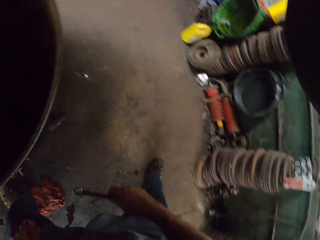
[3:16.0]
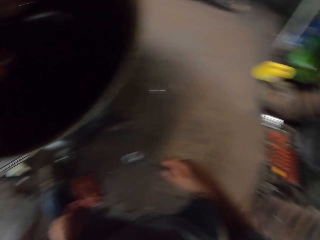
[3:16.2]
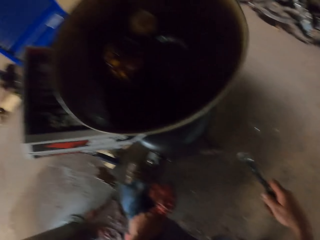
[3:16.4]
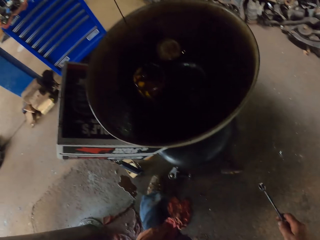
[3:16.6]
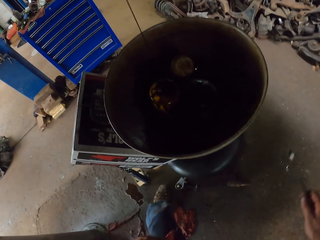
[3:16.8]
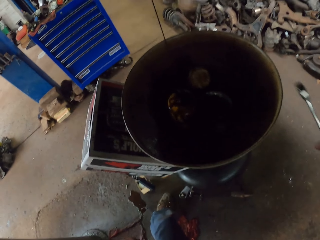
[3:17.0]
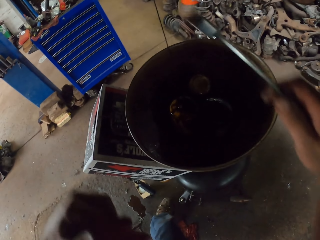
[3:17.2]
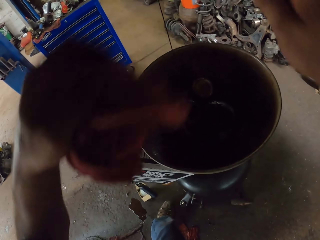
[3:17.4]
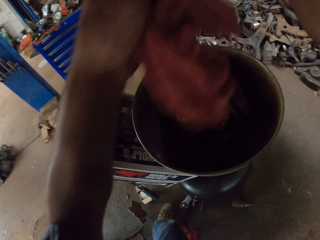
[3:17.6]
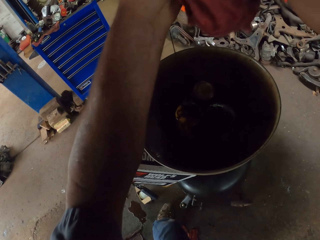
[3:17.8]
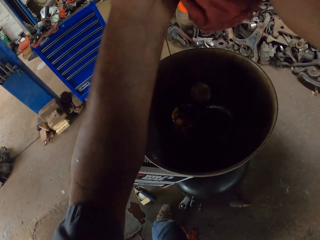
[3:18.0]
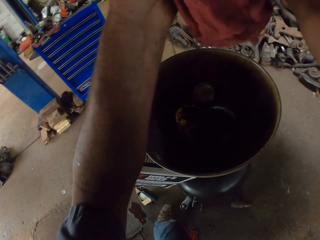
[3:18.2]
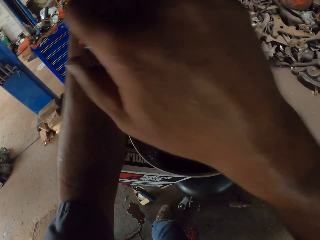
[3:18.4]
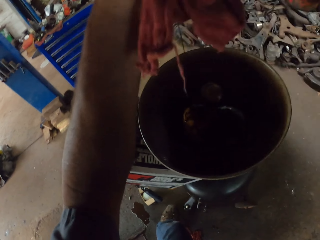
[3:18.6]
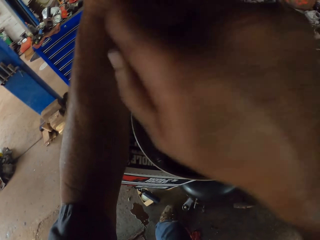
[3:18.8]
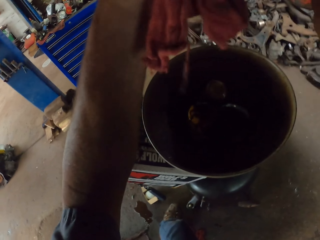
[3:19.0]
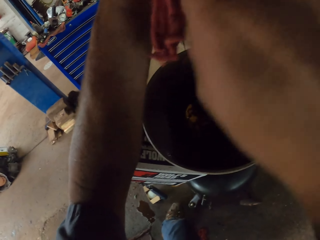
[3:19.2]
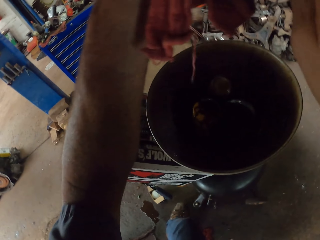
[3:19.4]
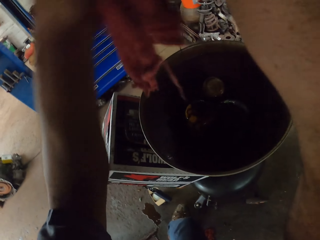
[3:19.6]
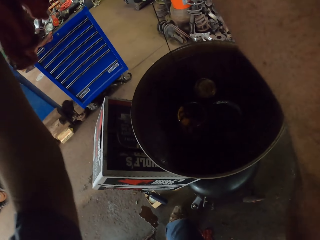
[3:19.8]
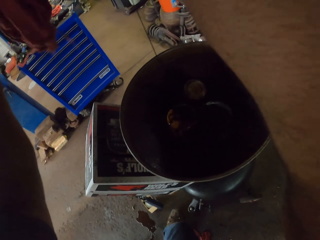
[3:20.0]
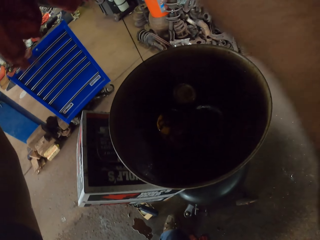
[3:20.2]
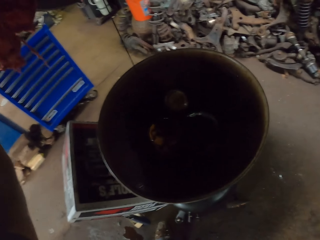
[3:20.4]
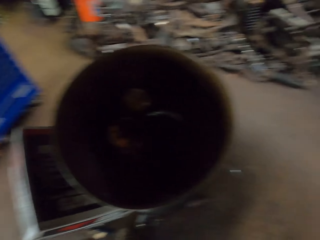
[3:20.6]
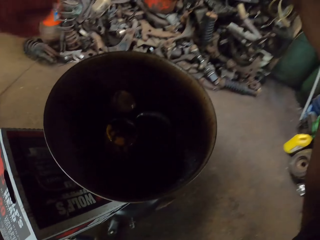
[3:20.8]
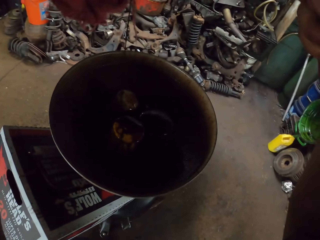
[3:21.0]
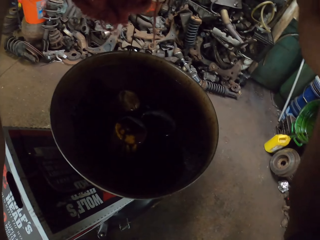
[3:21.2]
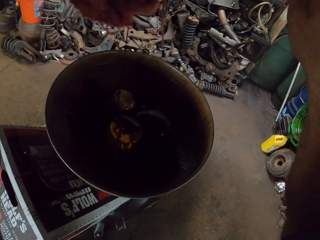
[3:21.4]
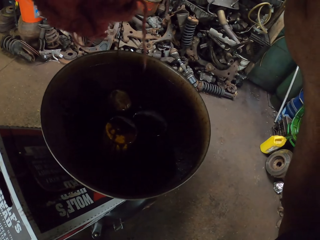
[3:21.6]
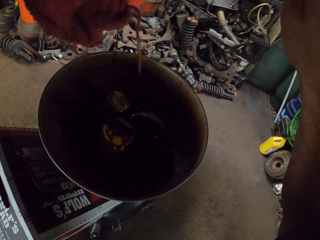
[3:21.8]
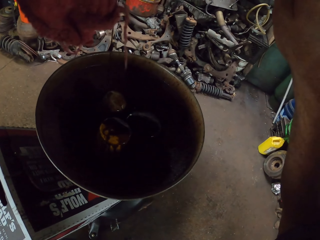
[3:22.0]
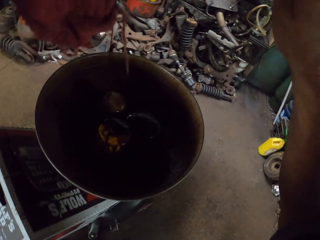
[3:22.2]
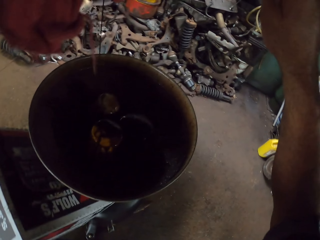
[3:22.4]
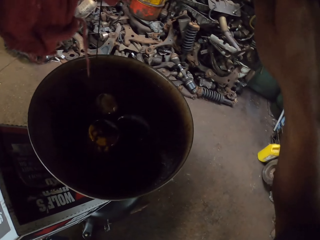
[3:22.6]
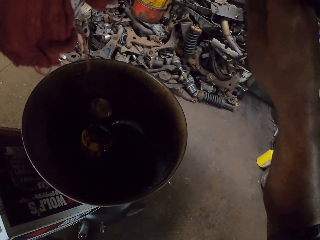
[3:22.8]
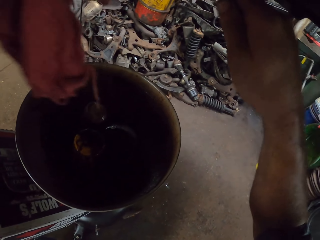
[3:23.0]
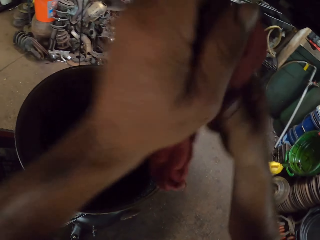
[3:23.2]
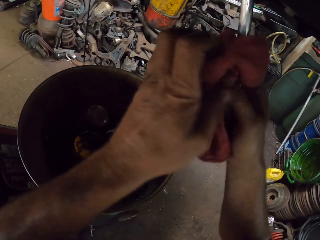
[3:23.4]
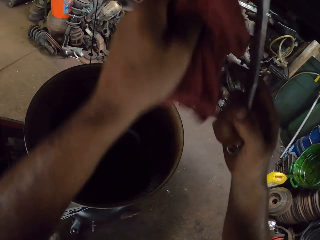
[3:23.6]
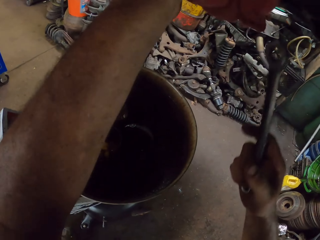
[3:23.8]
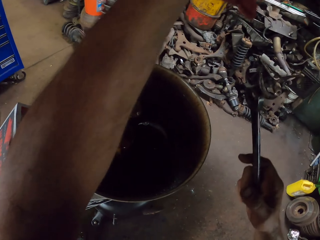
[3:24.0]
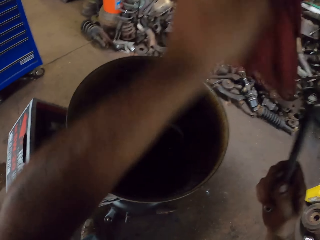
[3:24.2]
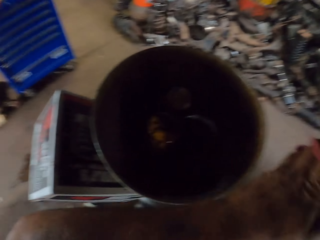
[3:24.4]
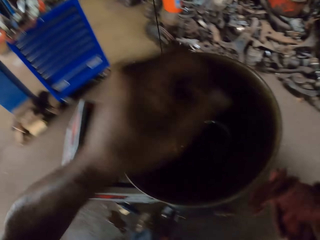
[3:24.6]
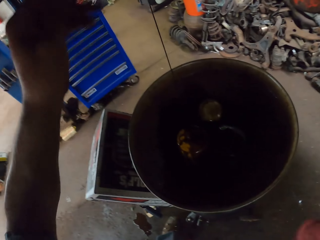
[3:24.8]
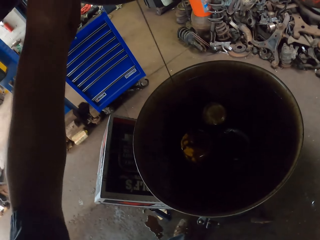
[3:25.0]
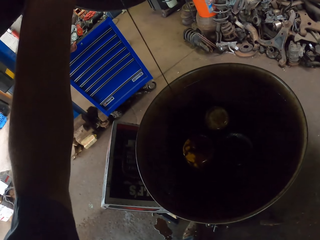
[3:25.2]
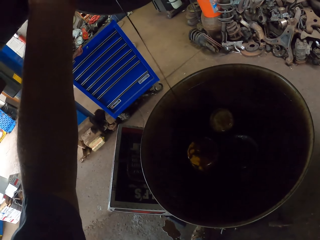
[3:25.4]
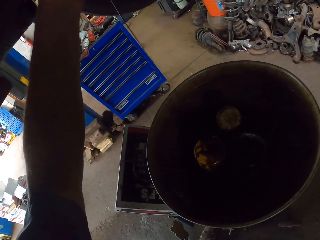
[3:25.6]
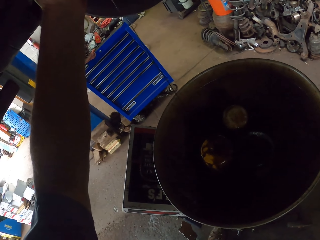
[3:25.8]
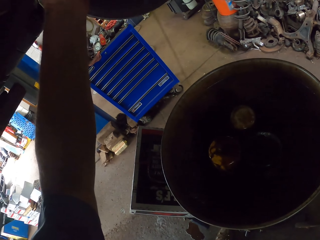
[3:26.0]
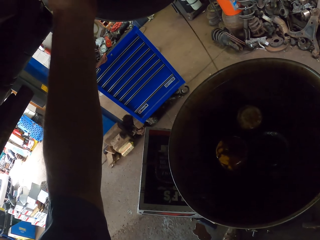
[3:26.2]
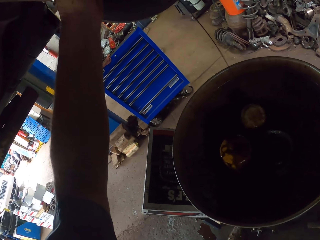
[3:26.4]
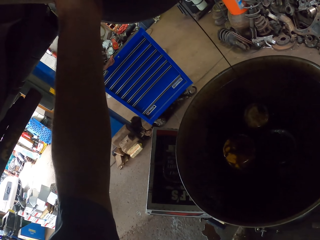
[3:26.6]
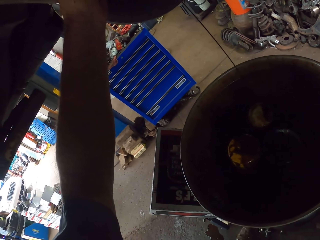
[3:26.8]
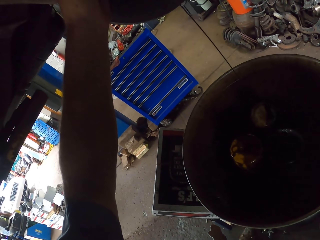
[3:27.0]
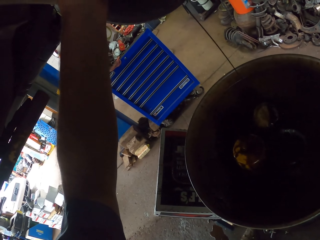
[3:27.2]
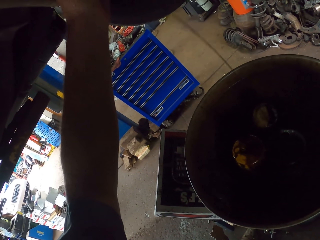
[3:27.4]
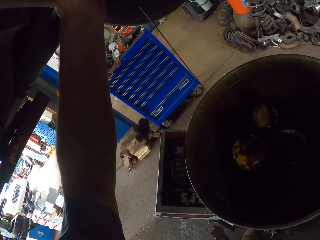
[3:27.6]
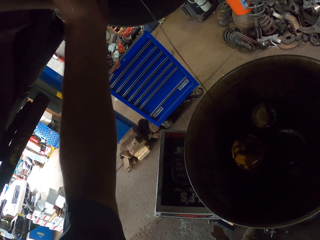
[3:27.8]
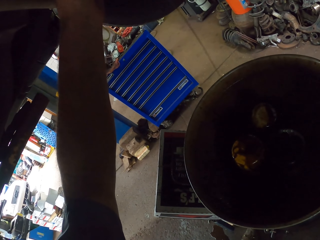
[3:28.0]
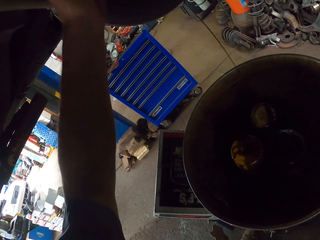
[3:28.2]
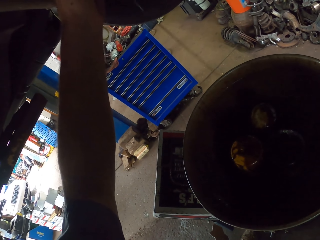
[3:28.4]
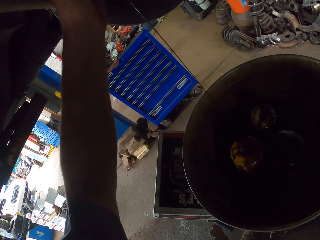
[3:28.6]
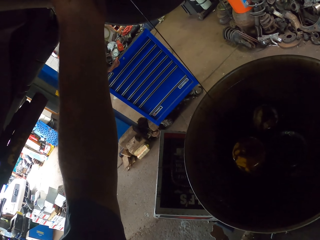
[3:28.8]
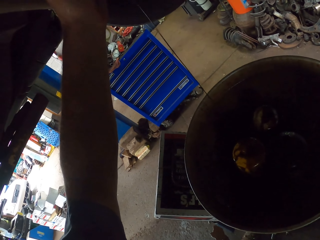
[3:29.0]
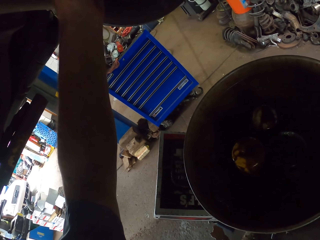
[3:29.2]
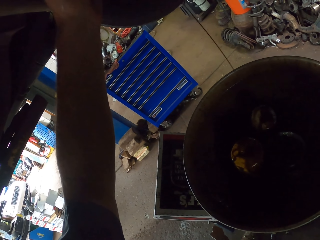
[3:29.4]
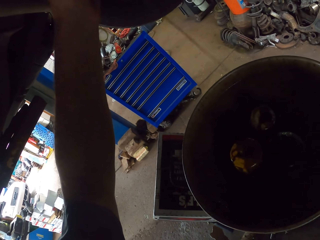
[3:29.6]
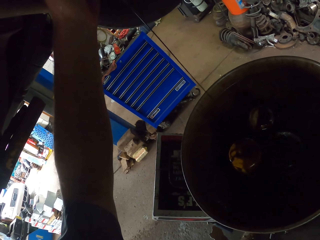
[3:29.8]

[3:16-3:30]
The camera wearer fixes the vehicle. They tighten the bolt with the spanner. They open the oil filter.

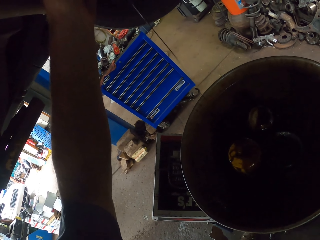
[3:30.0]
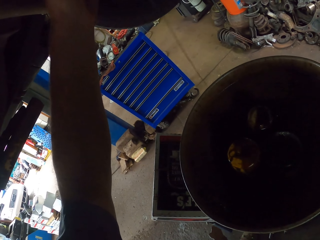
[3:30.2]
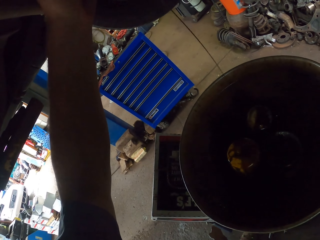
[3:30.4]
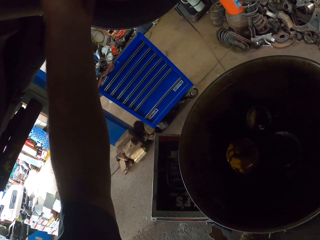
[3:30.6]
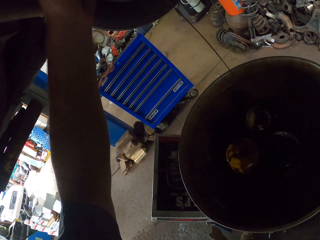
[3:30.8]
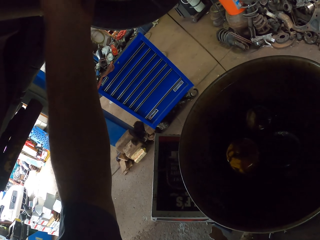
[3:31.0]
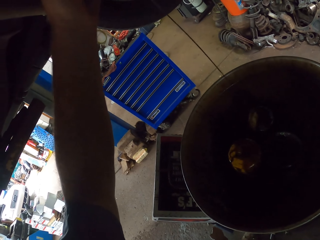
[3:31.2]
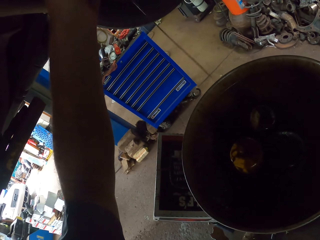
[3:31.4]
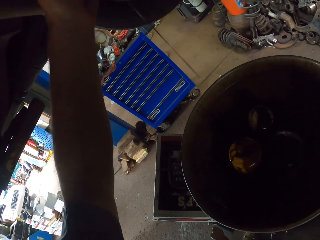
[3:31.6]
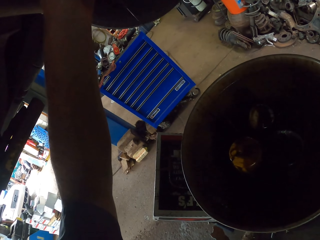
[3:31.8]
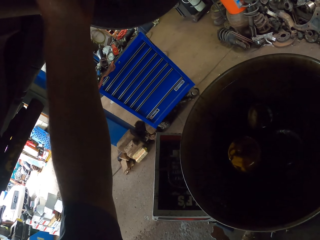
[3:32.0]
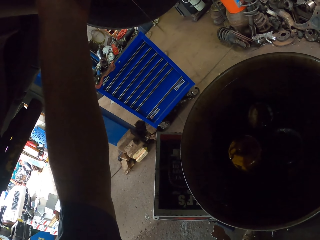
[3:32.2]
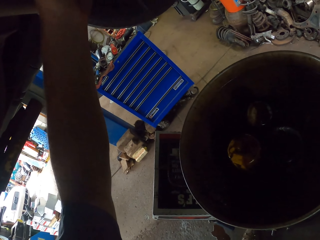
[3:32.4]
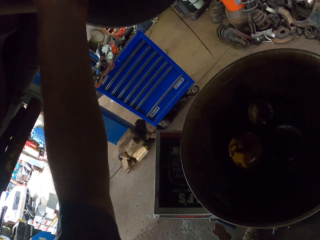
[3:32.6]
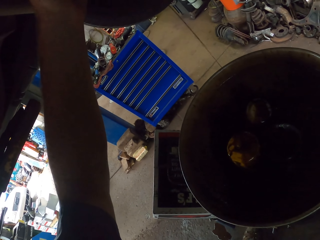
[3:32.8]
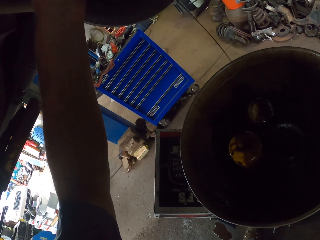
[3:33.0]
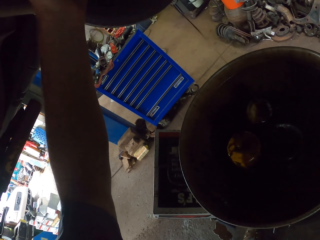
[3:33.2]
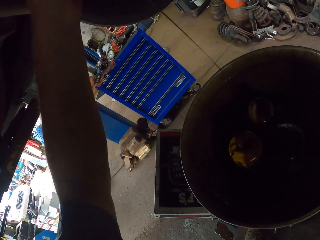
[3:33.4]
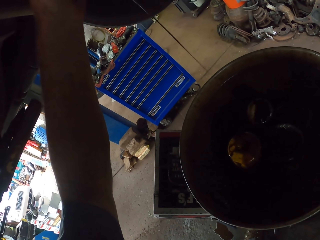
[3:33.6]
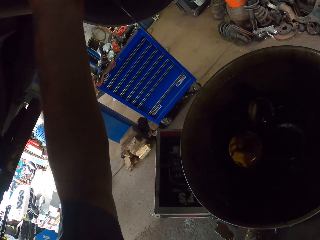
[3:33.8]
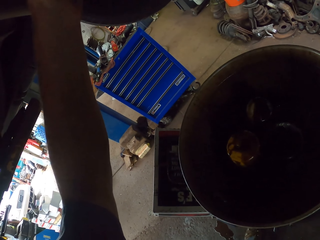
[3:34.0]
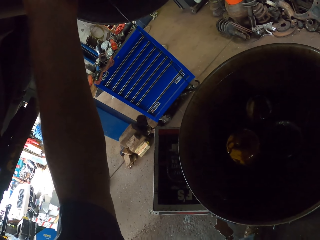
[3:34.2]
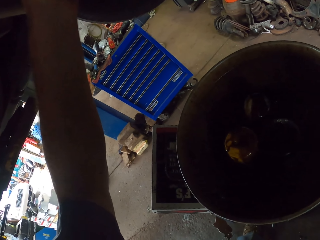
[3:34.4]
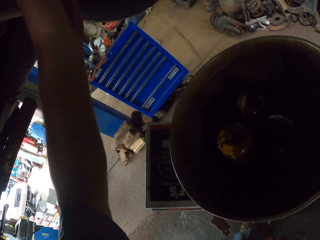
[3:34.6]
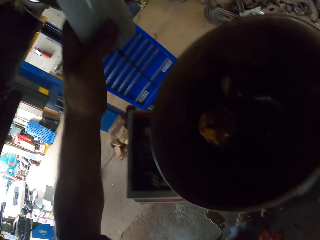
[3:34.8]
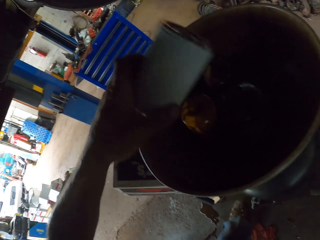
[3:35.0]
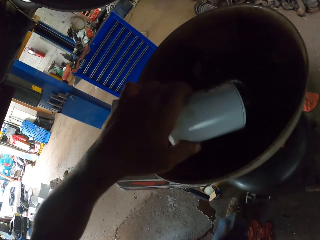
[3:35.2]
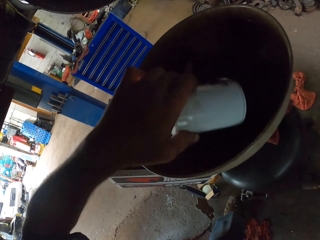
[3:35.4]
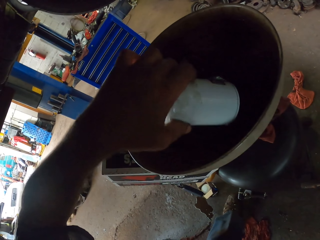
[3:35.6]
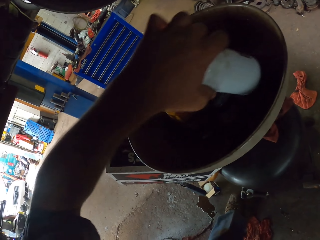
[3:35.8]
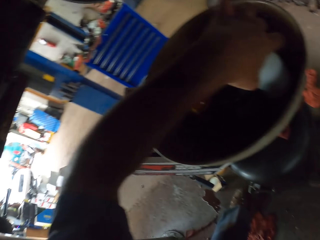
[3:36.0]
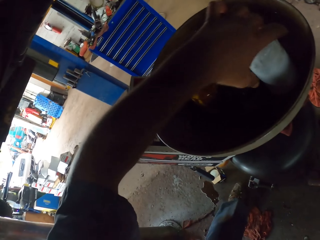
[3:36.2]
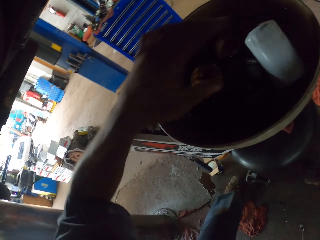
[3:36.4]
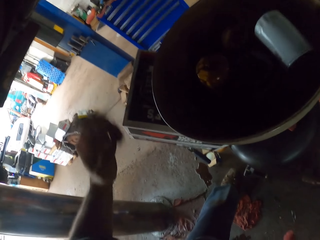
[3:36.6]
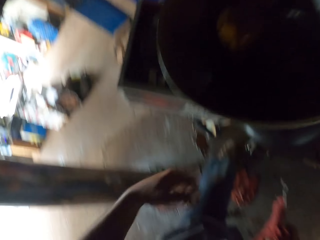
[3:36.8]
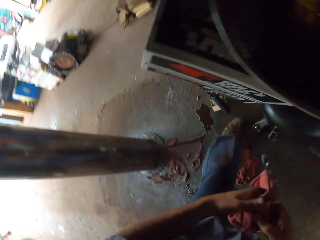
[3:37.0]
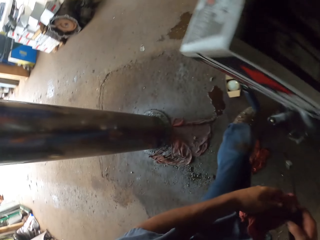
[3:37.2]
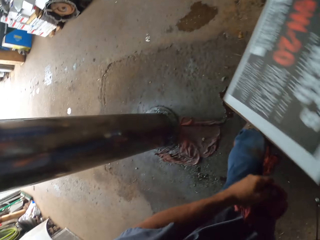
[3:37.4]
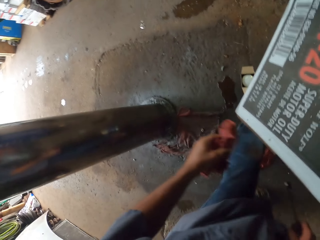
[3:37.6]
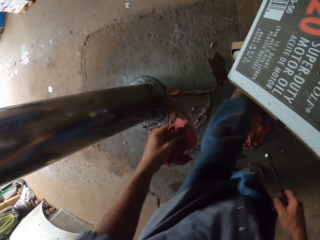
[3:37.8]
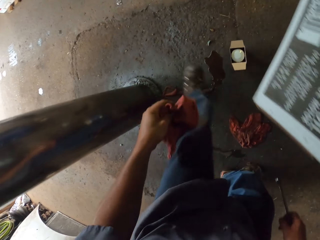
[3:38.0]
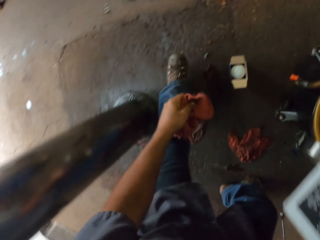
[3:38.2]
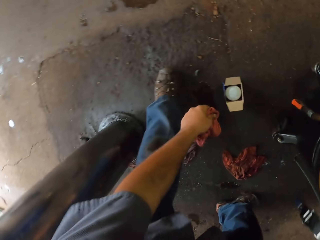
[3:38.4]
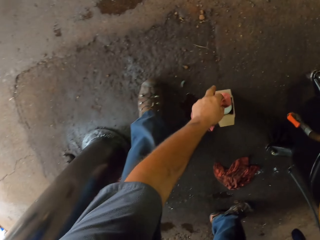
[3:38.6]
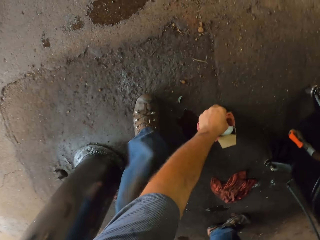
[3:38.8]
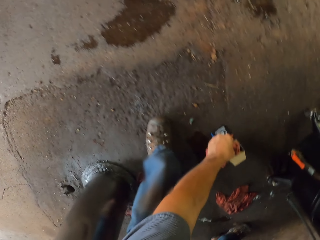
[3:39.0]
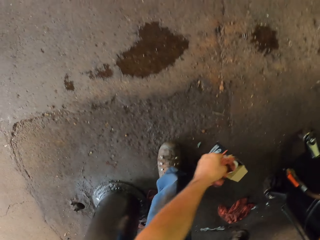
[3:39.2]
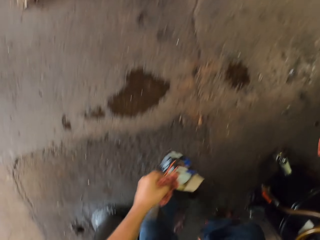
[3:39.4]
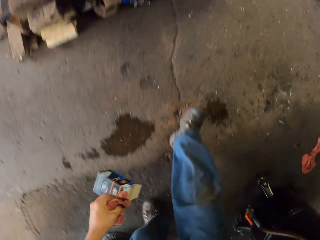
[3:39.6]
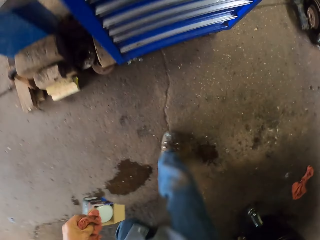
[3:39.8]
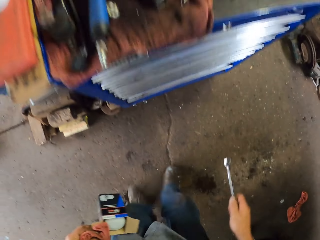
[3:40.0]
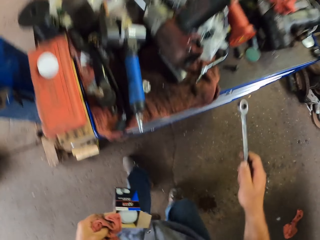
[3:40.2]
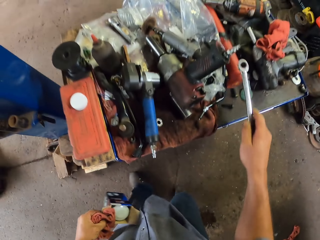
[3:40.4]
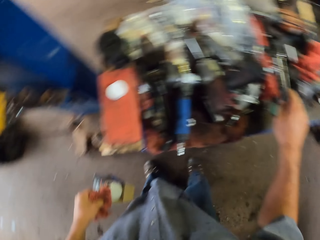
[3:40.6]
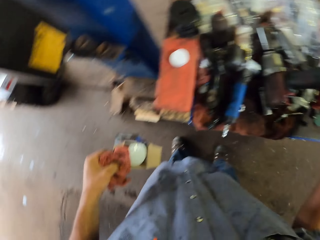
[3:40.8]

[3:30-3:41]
The camera wearer puts the oil filter in the oil drain tank or bowl. They hold the cloth in the left hand. They pick up the box. They pick up the oil filter. They walk to the tool box.
